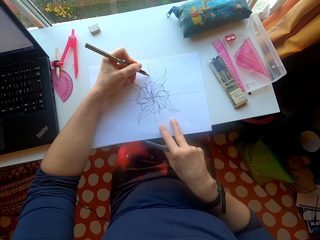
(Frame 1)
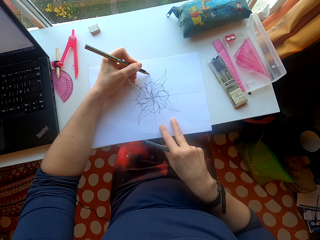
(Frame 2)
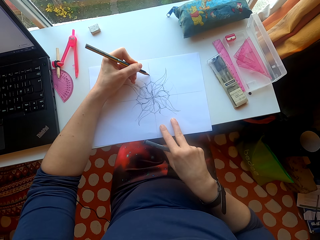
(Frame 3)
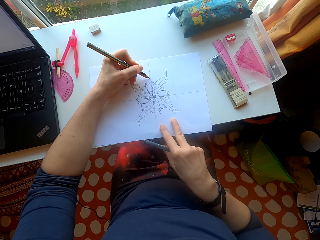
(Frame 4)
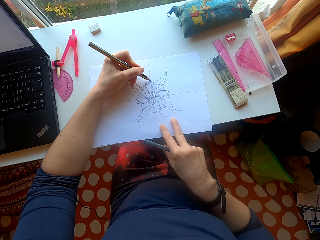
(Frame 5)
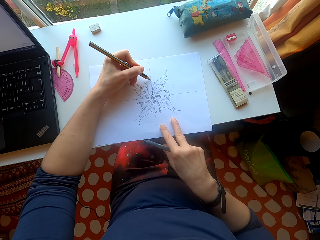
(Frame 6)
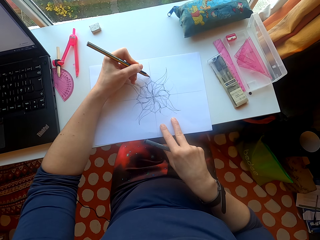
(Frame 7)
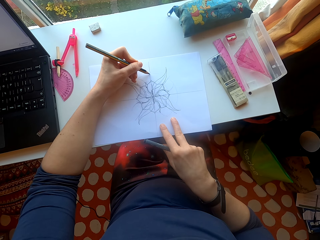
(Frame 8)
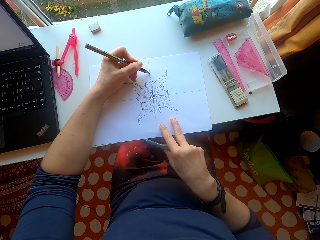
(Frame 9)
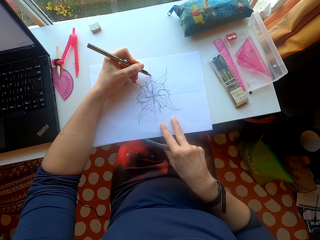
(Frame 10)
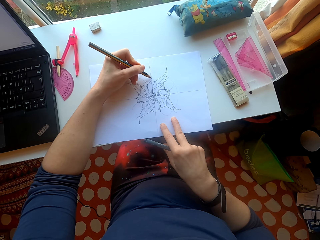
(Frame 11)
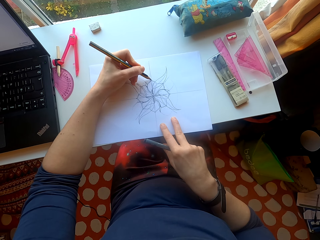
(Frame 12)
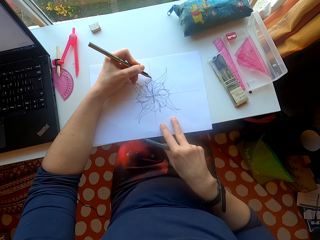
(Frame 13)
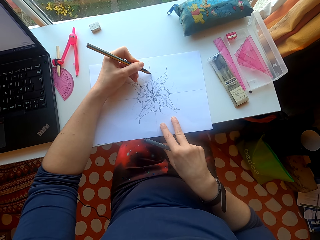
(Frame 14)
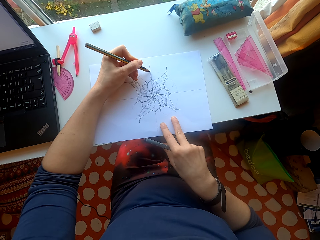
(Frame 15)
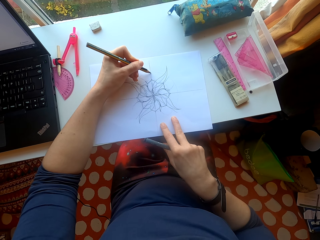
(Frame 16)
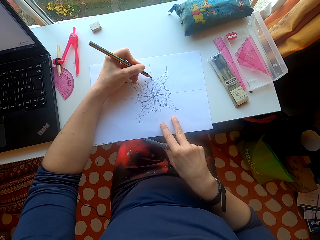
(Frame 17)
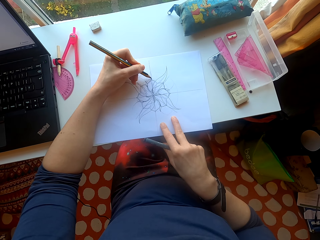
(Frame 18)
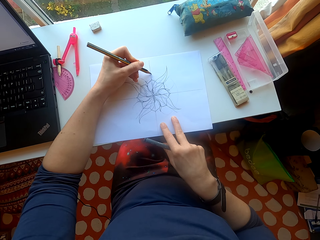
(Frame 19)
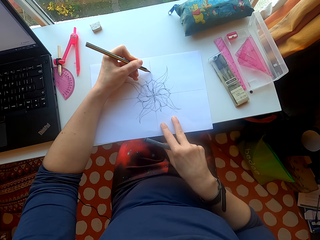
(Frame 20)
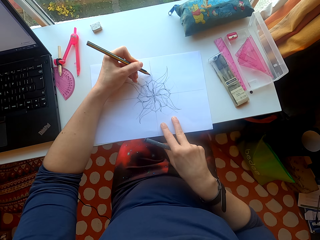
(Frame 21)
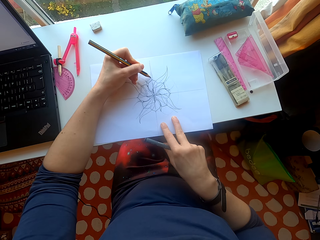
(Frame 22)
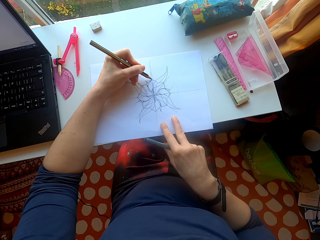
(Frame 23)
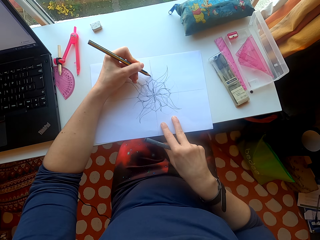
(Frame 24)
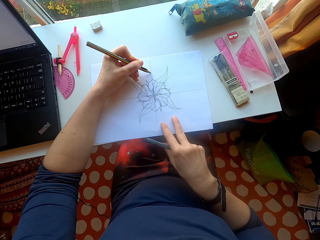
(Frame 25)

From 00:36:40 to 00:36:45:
The camera wearer draws on the sheet of paper.

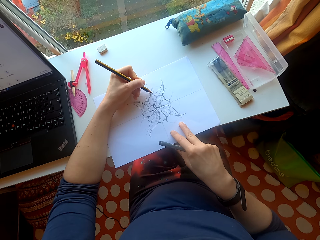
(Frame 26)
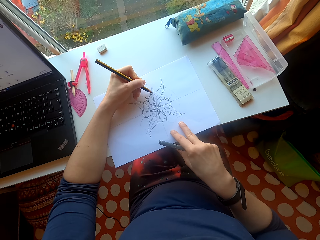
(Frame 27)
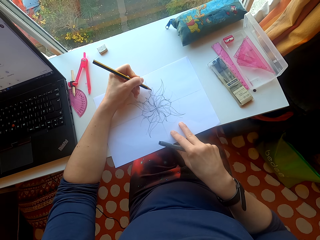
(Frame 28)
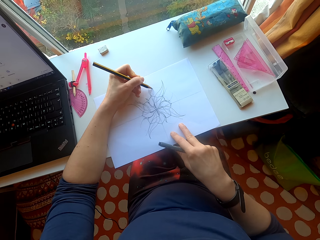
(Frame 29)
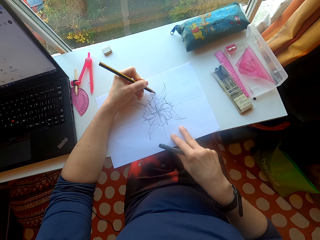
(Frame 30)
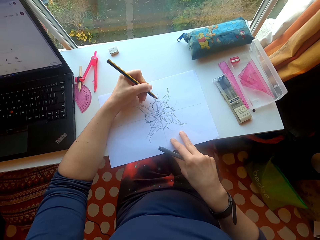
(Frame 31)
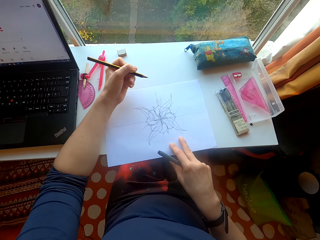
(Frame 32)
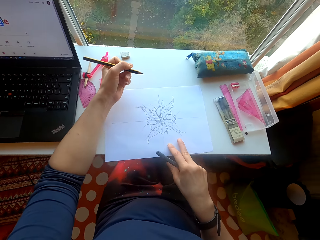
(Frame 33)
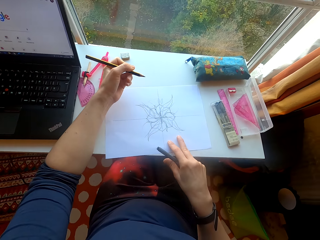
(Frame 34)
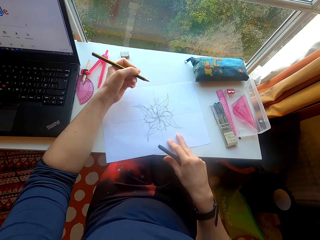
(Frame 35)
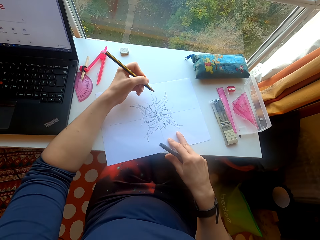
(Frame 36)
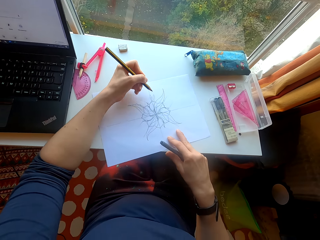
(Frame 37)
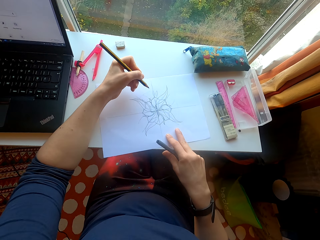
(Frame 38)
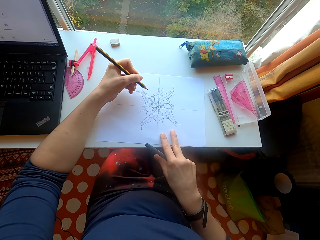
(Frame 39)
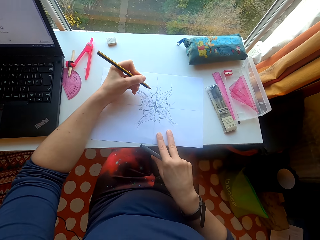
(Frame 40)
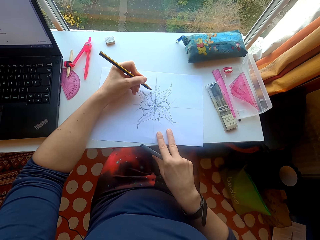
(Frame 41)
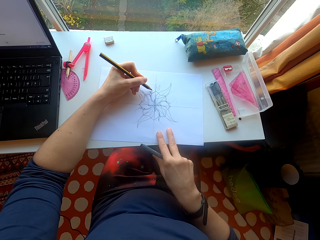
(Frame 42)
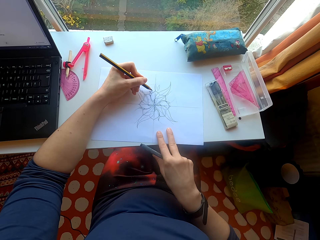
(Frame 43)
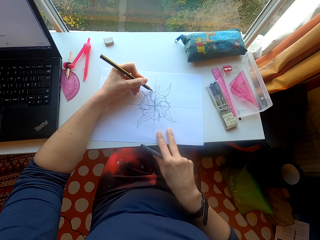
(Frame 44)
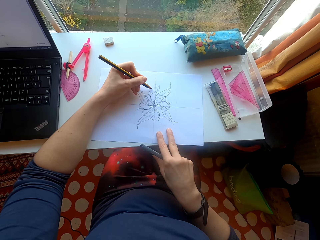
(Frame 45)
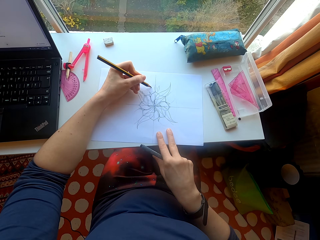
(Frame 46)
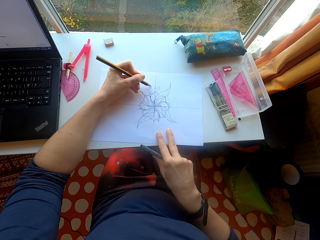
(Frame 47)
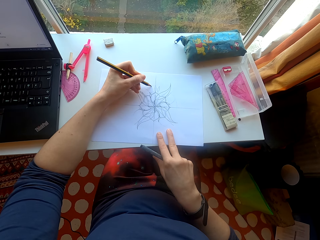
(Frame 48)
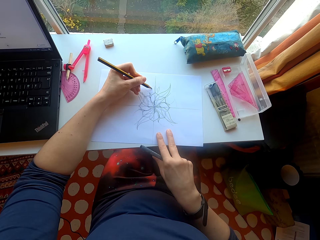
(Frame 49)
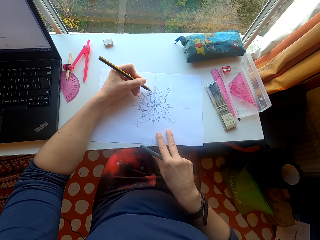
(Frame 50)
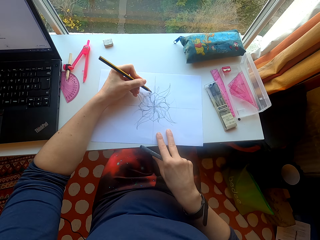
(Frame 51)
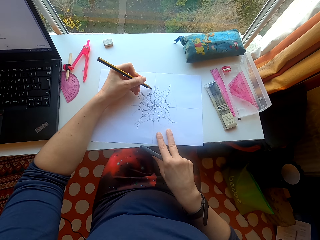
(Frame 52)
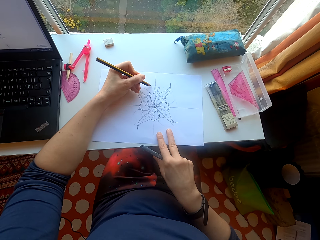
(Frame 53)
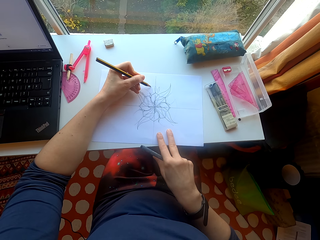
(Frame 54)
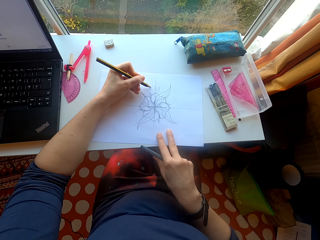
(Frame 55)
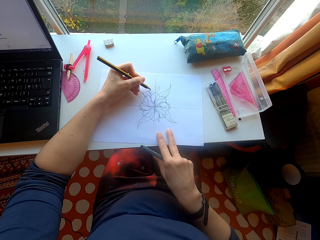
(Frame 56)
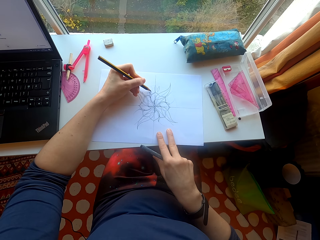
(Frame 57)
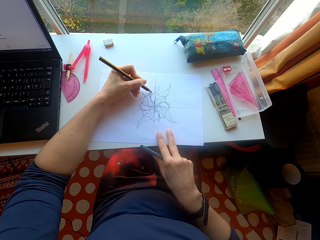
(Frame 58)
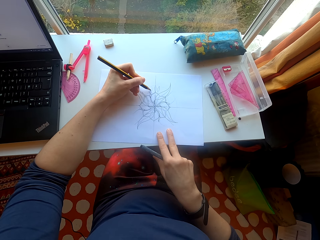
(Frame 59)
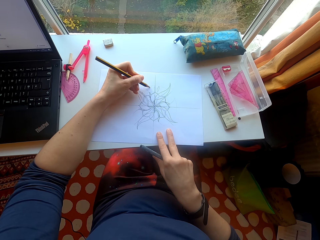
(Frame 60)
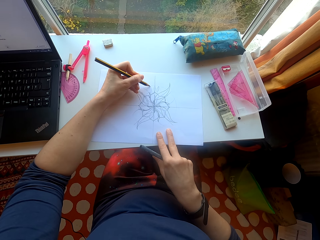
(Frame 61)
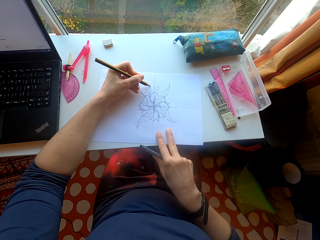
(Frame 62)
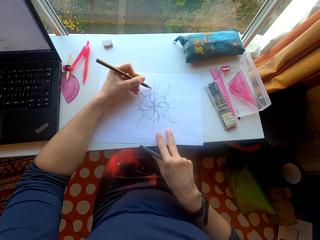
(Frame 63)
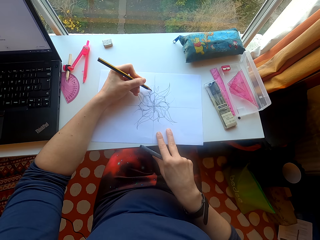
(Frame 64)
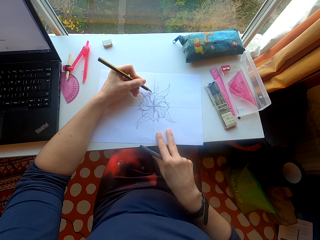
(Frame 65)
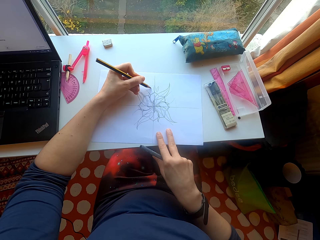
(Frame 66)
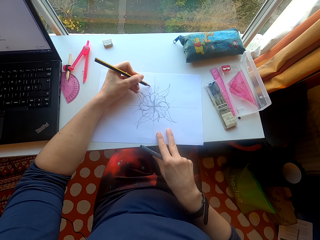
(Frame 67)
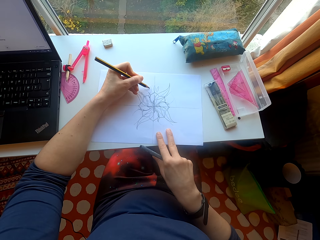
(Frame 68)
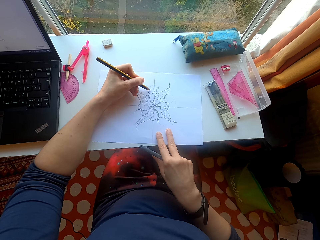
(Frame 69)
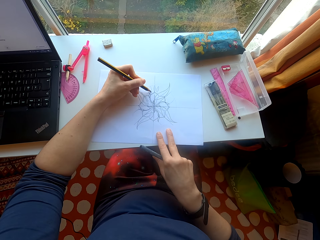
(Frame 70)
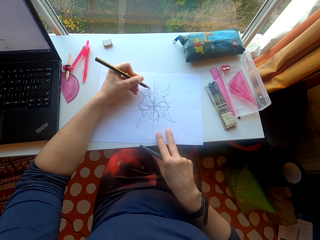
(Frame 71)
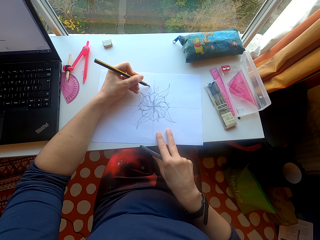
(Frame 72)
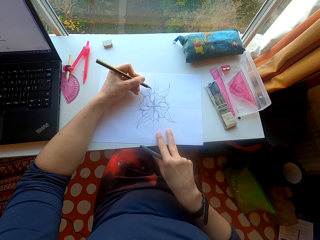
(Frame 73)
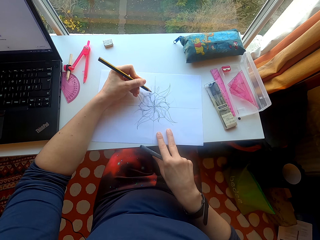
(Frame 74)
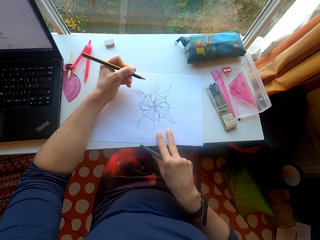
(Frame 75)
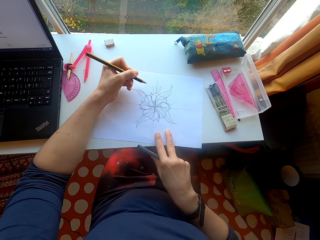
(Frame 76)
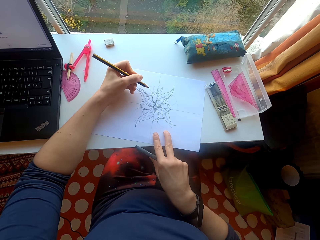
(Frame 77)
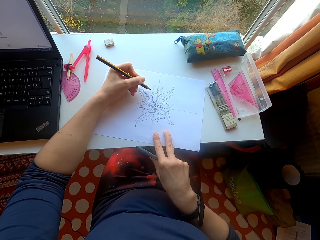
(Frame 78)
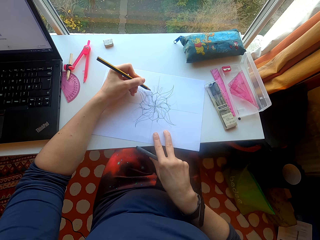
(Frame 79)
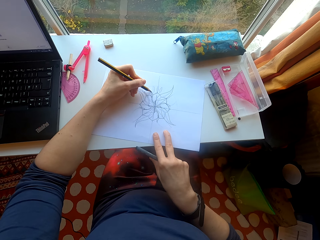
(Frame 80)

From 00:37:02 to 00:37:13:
The camera wearer holds the pencil. They draw on the sheet of paper.
